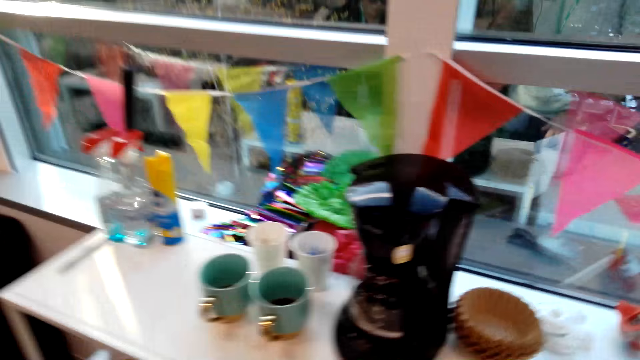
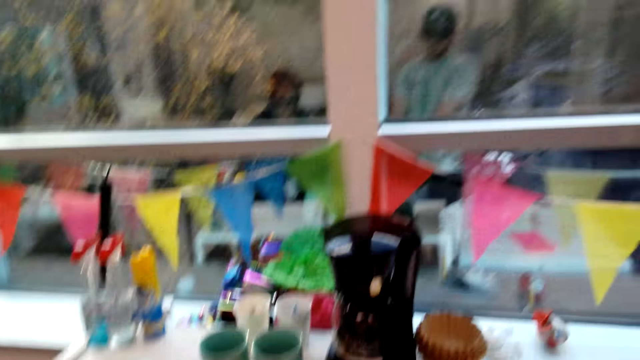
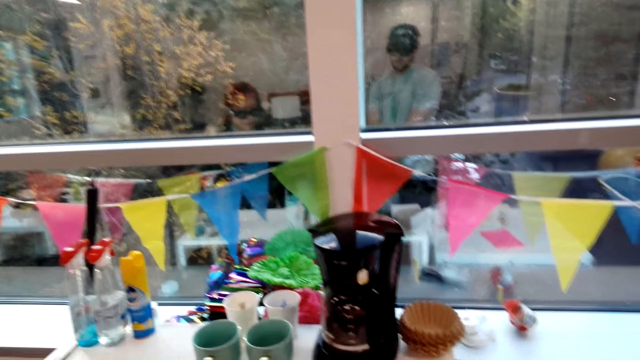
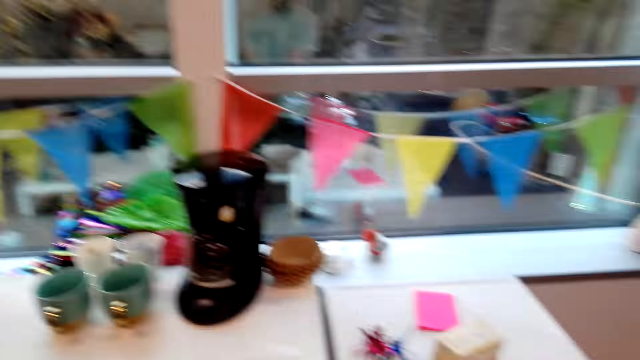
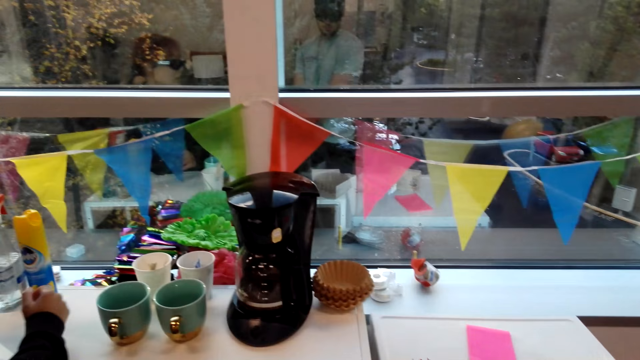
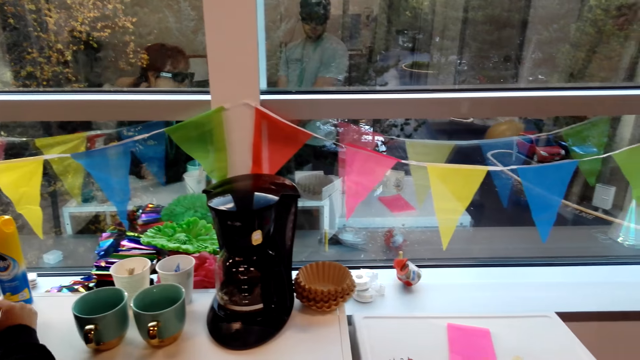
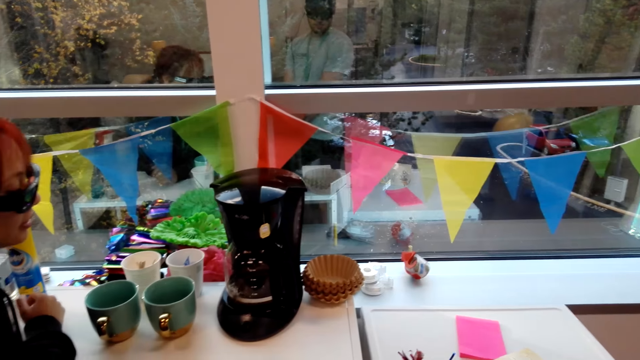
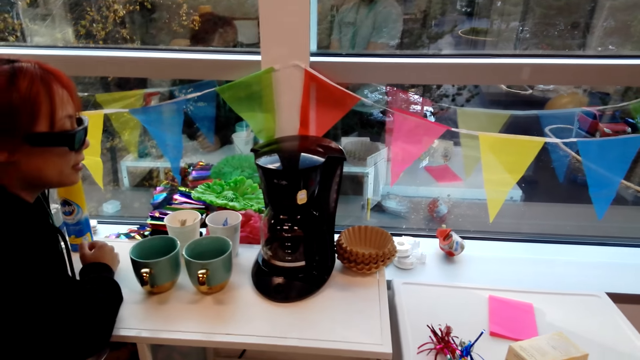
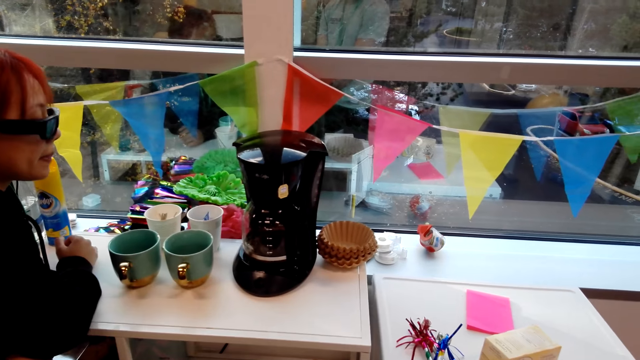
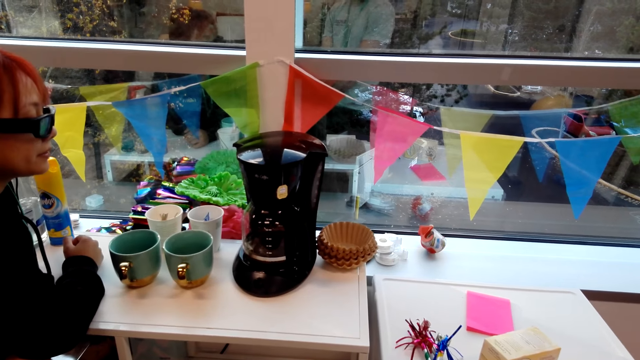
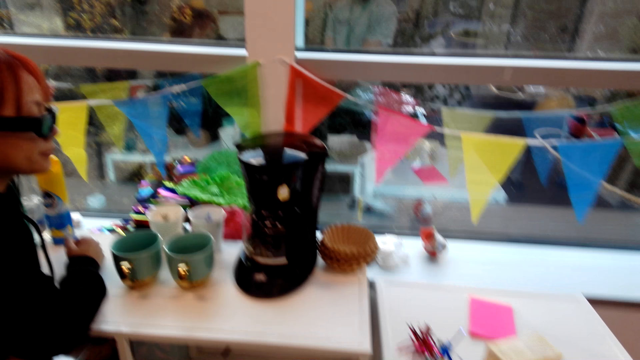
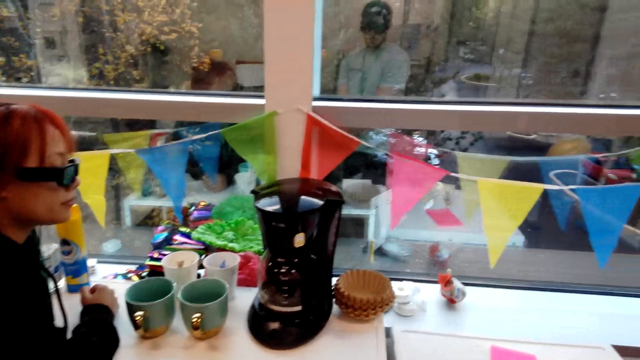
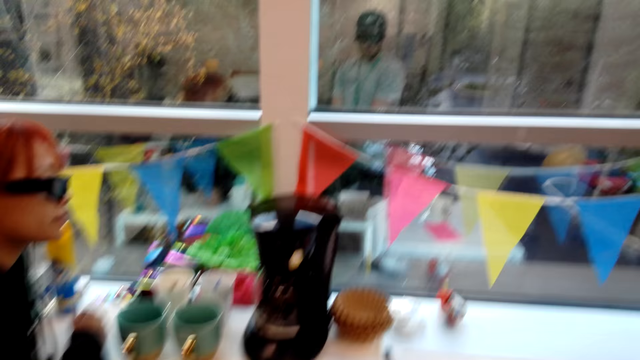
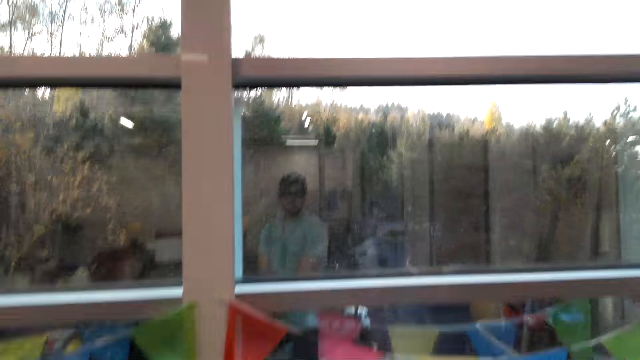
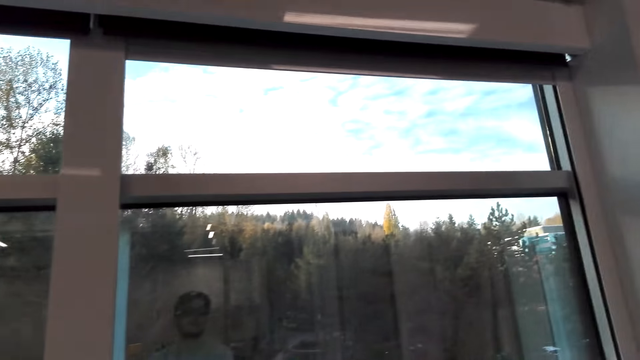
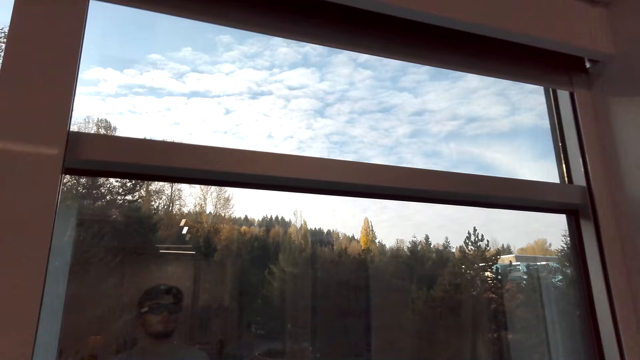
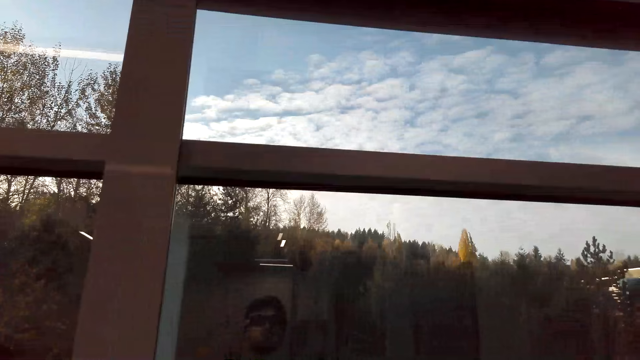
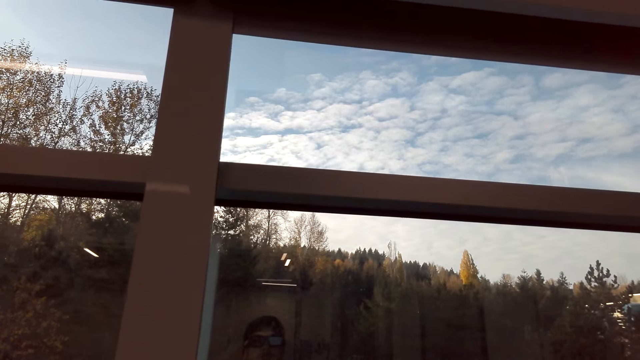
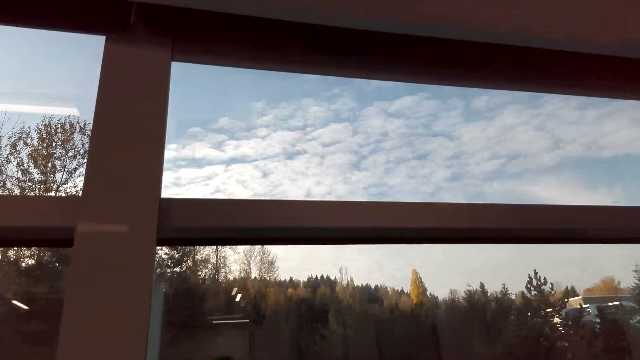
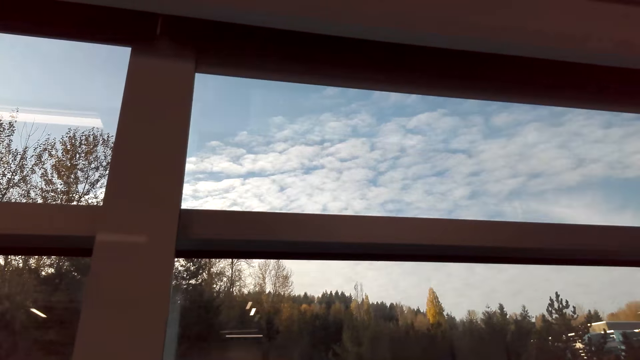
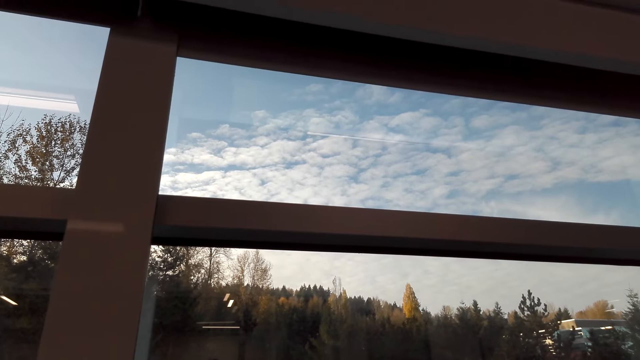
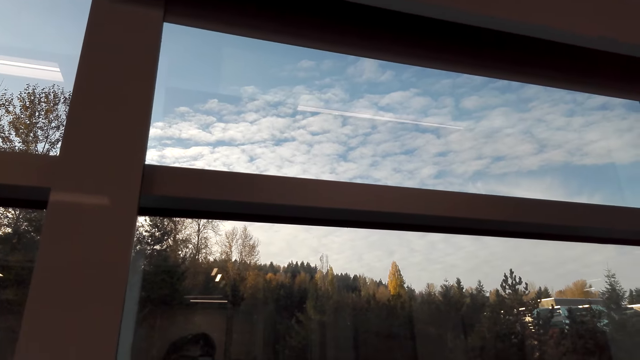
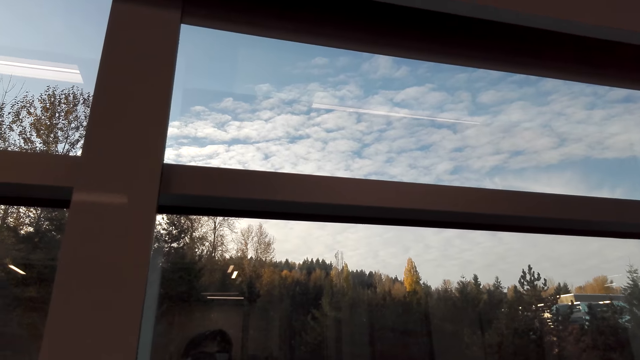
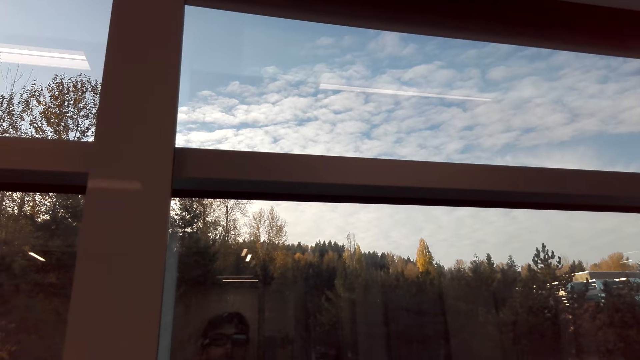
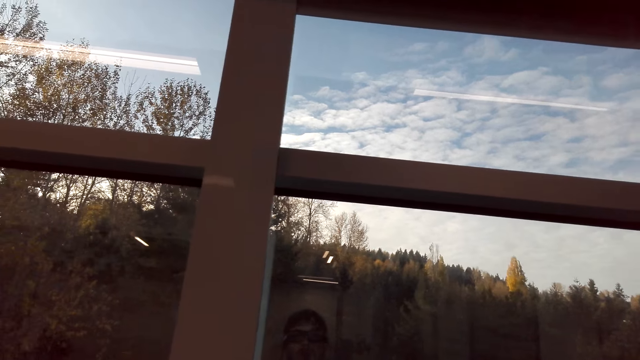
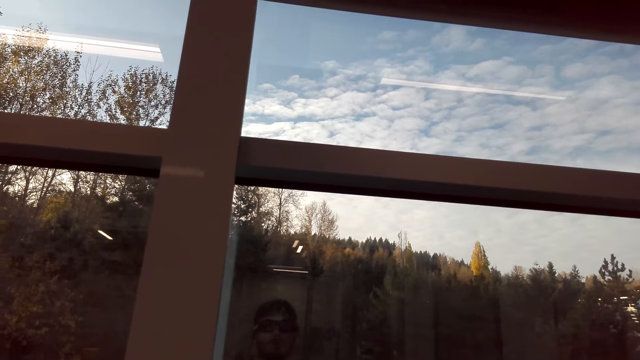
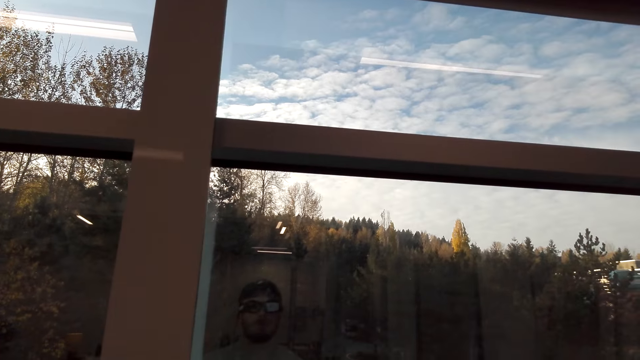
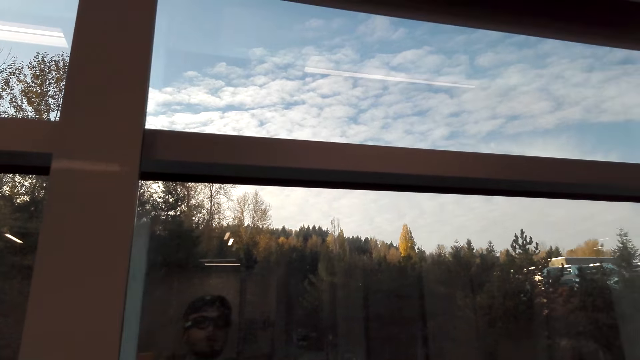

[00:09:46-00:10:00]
The camera wearer stares around. They look around.

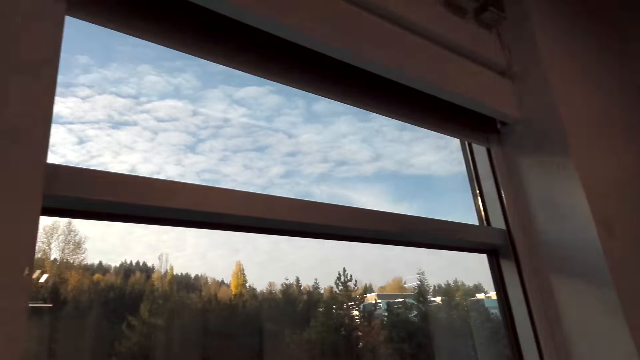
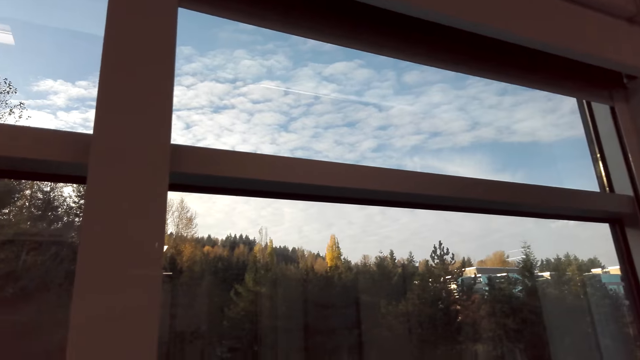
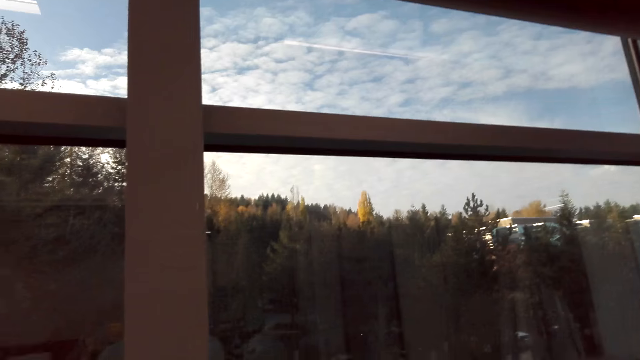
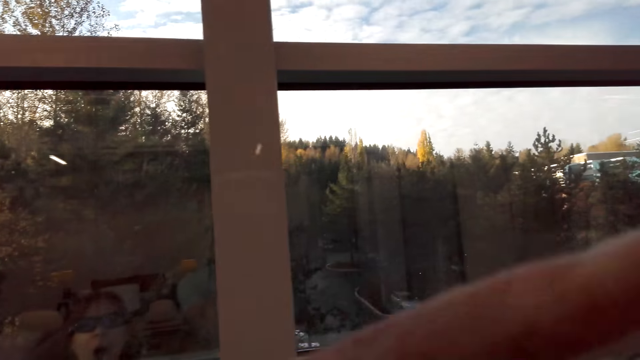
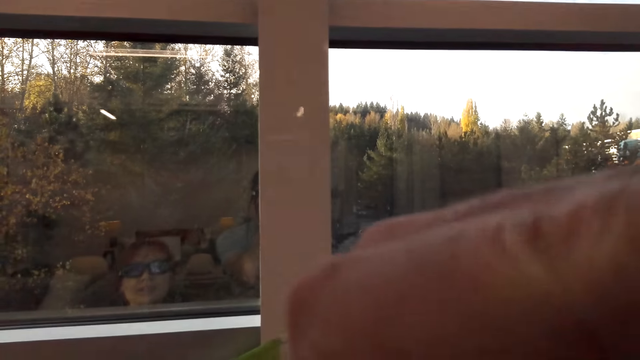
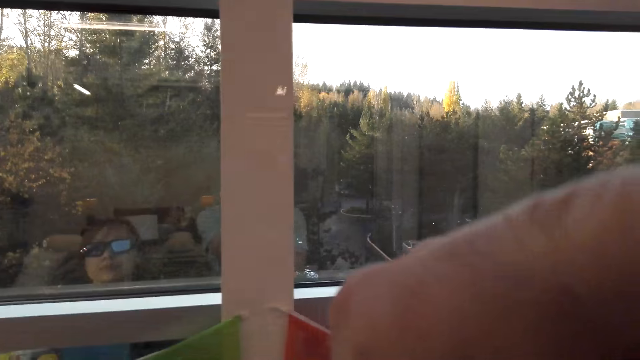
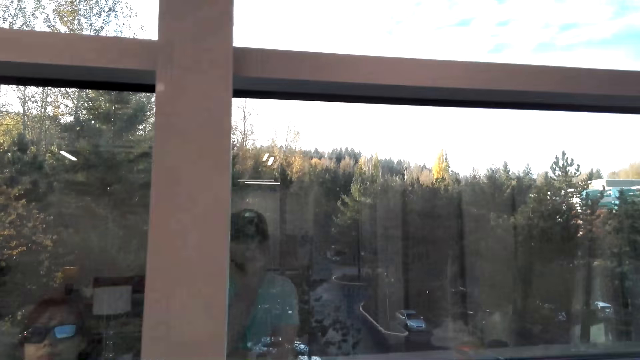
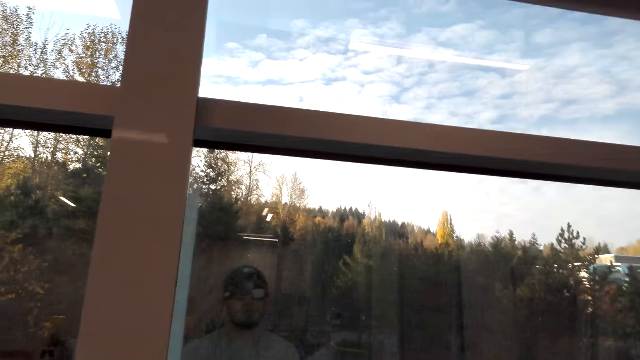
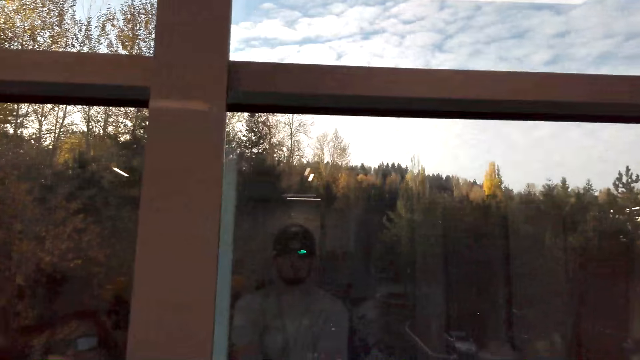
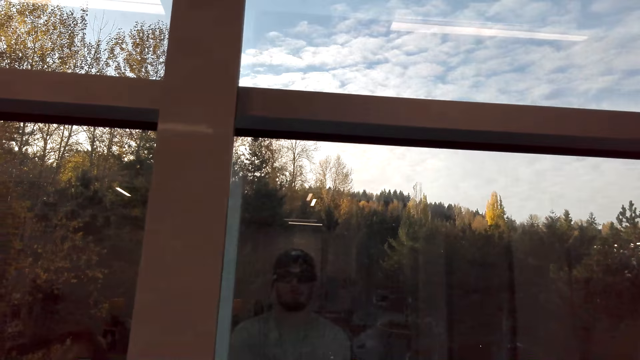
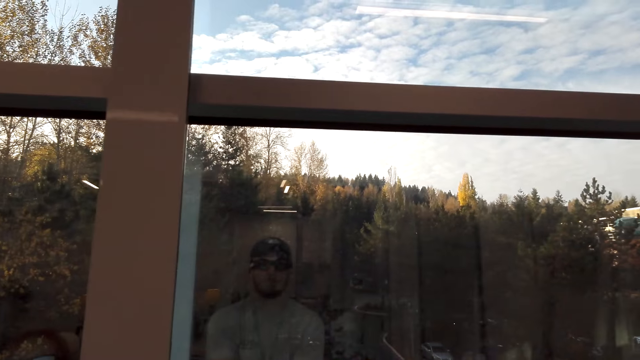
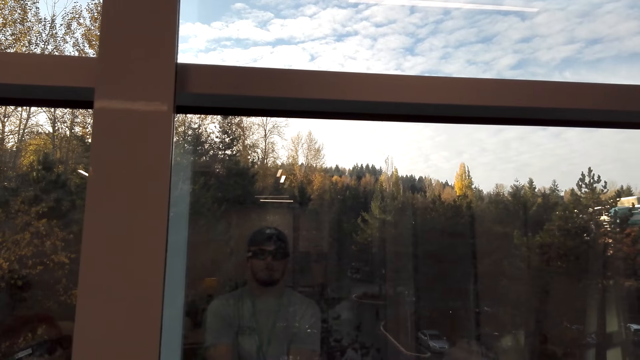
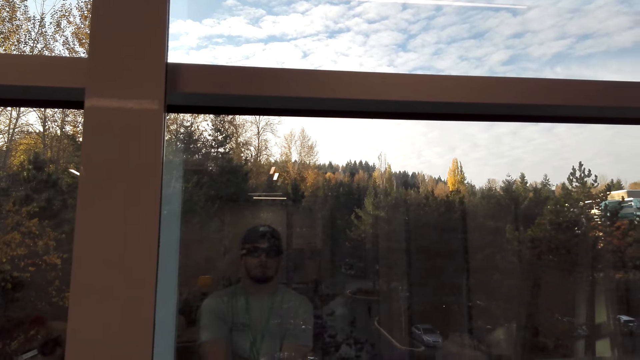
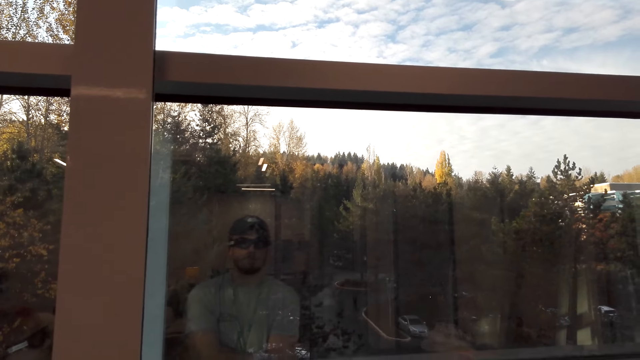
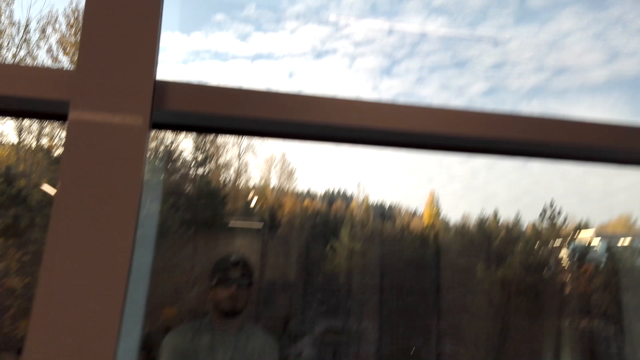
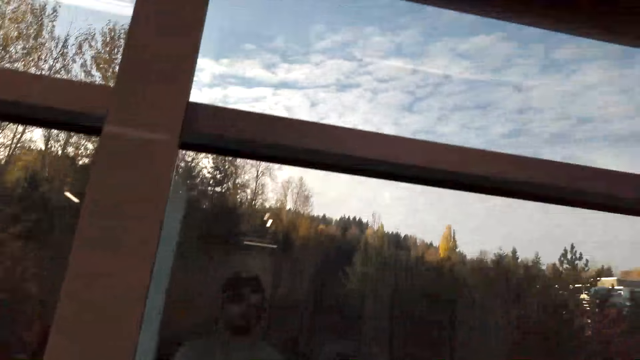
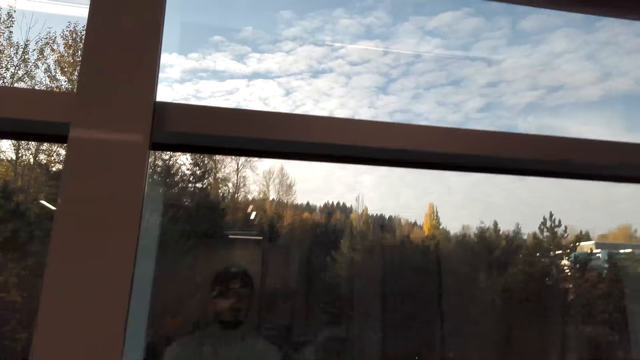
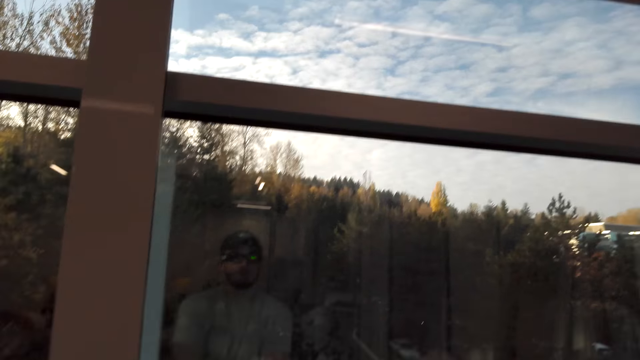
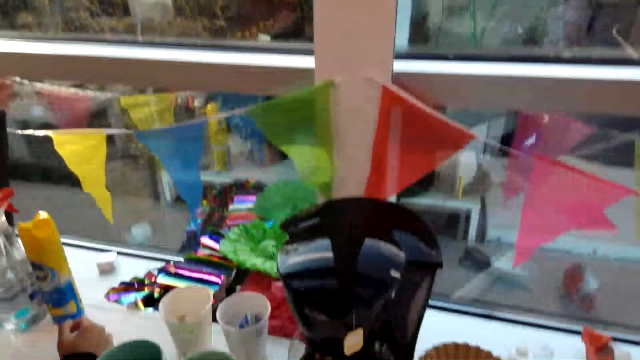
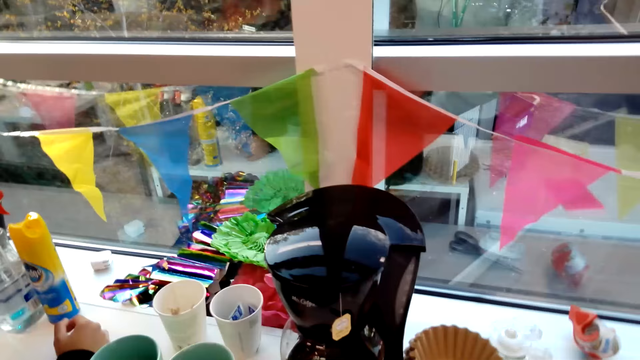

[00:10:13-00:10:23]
The camera wearer adjusts the camera. They look around. They stare through the window.
